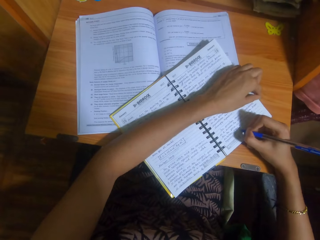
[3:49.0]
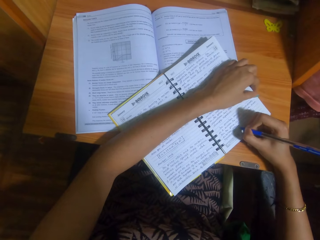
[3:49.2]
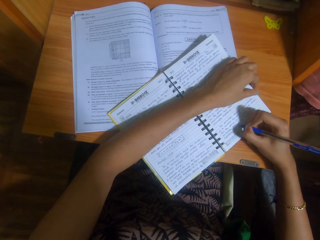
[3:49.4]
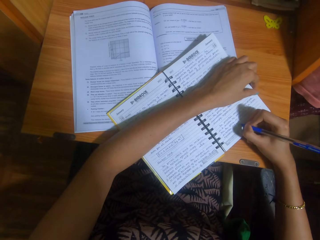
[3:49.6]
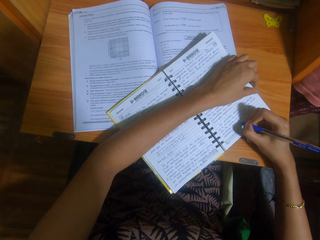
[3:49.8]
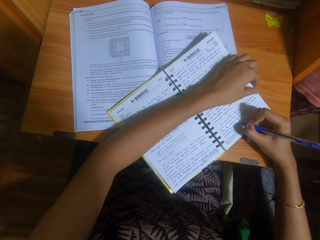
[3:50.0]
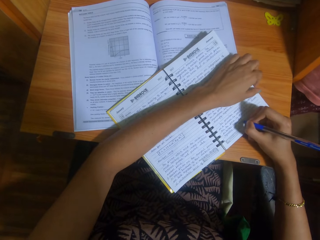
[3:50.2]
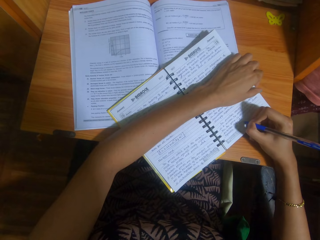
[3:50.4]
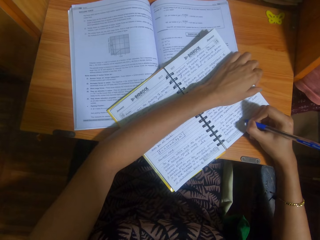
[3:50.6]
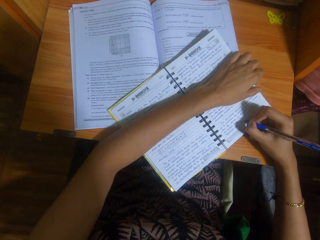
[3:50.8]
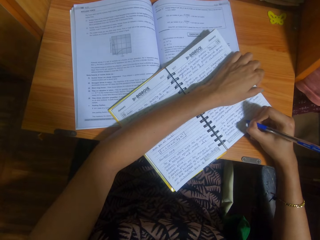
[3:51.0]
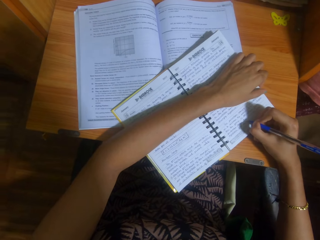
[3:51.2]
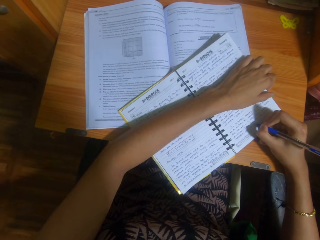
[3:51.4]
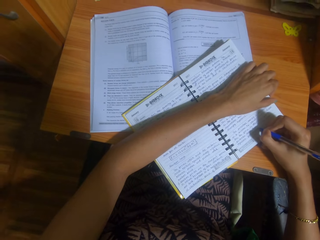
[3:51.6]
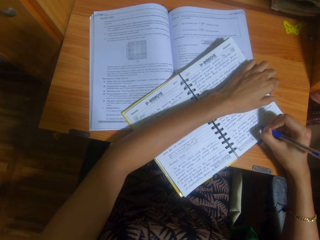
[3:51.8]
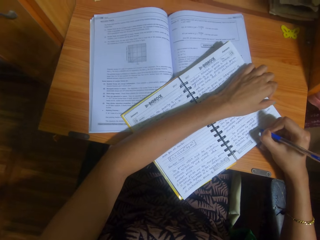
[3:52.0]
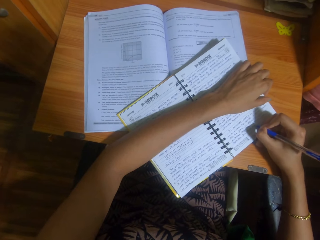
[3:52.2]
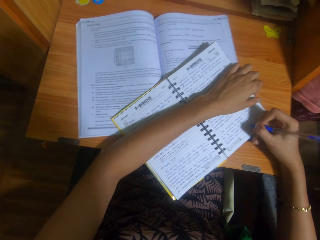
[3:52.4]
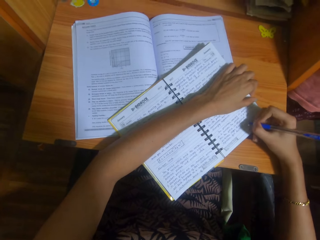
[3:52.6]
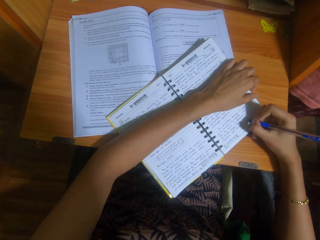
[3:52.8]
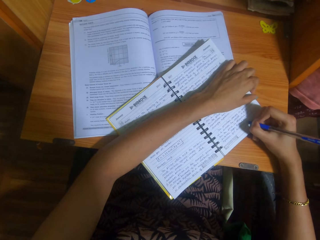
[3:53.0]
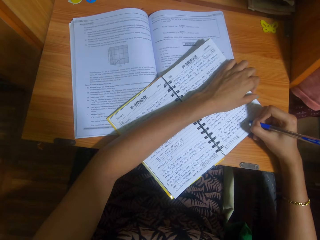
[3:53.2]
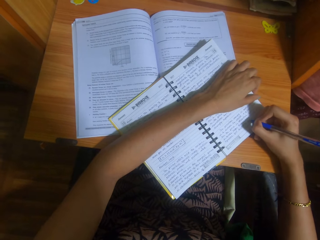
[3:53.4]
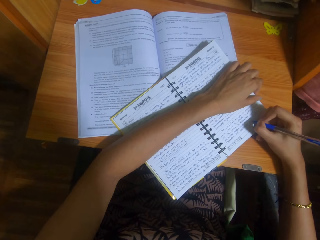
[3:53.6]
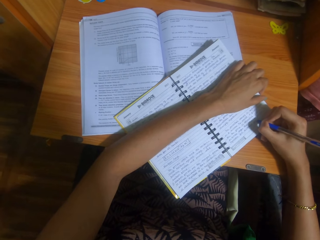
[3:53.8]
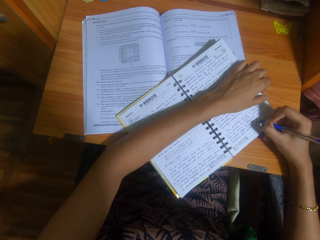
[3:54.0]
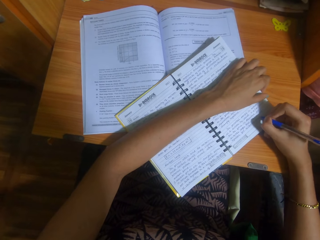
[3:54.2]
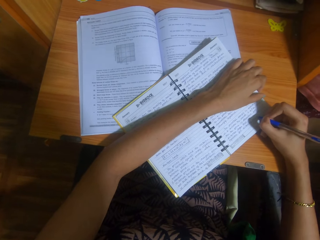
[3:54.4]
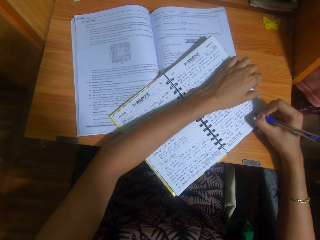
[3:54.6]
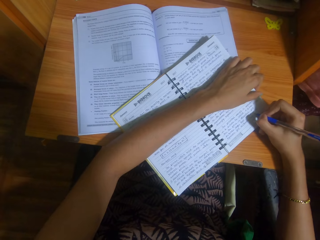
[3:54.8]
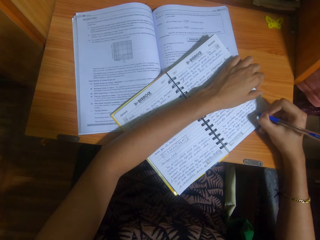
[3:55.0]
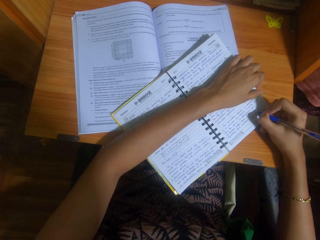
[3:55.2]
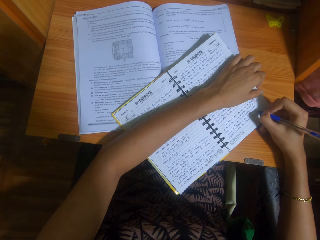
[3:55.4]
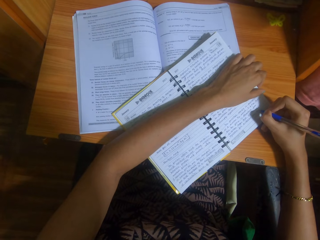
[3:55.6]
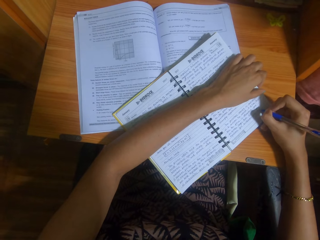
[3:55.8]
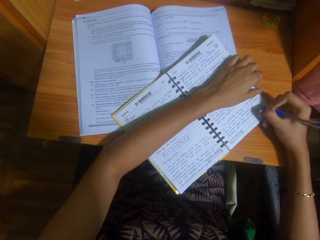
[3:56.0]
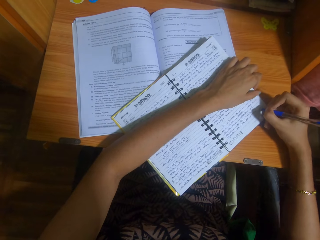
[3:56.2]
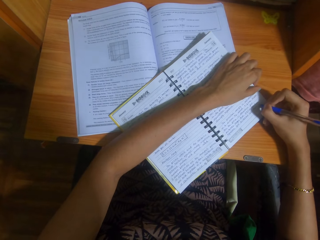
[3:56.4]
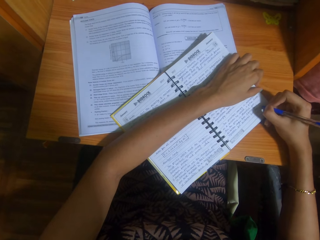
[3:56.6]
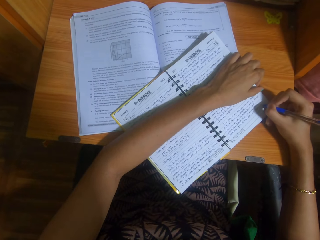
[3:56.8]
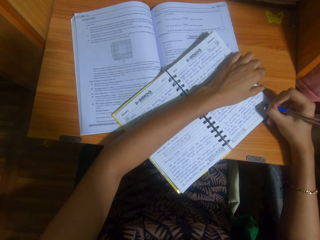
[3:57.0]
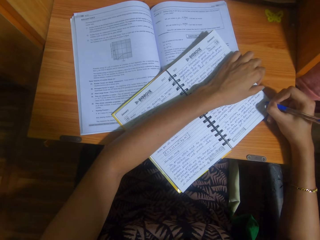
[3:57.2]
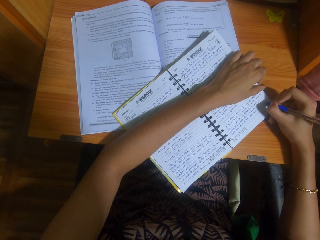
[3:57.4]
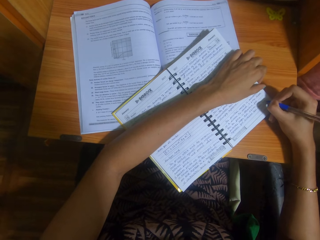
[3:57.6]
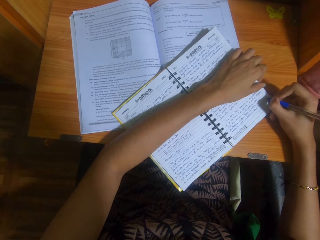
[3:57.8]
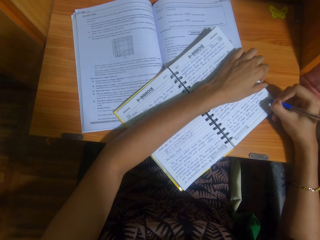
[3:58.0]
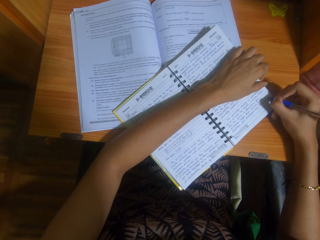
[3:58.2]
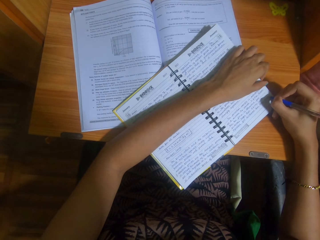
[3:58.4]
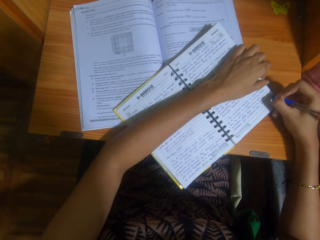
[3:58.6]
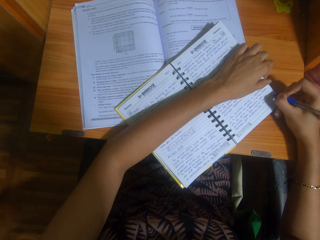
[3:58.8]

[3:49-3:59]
A woman talks to the camera wearer. The camera wearer talks to the woman. The woman talks to the camera wearer.

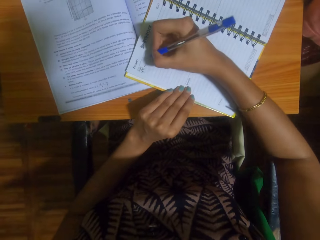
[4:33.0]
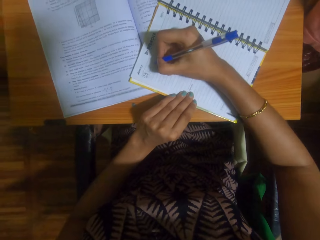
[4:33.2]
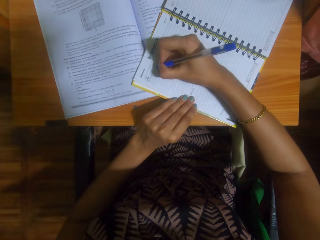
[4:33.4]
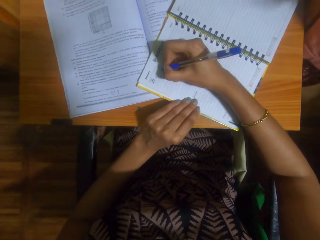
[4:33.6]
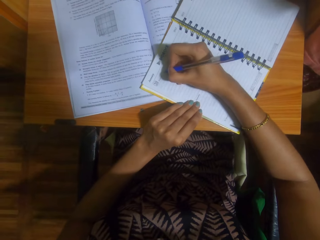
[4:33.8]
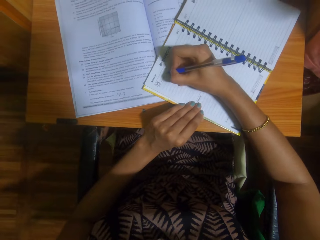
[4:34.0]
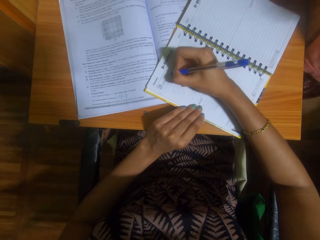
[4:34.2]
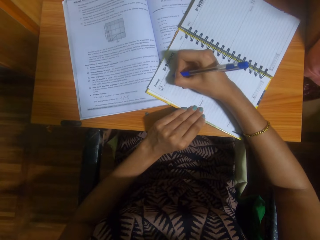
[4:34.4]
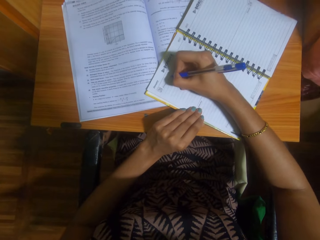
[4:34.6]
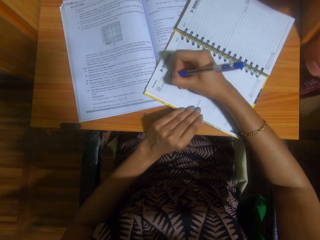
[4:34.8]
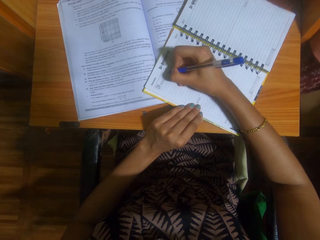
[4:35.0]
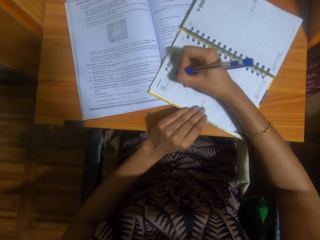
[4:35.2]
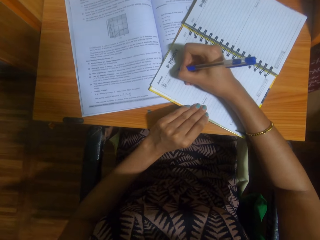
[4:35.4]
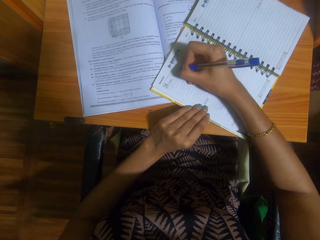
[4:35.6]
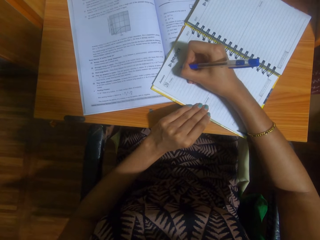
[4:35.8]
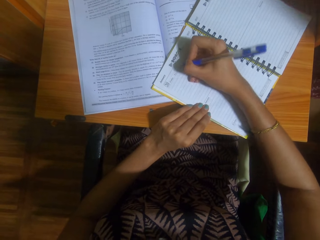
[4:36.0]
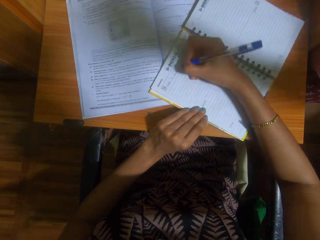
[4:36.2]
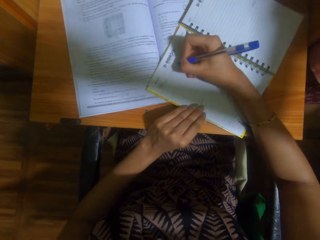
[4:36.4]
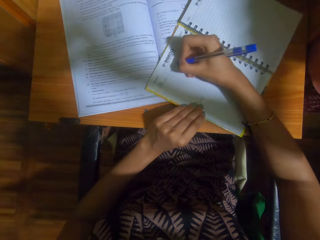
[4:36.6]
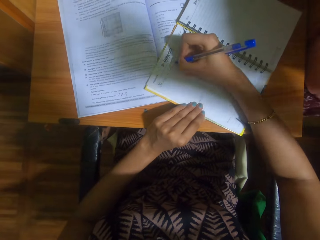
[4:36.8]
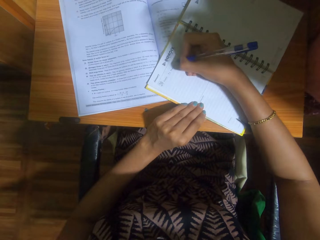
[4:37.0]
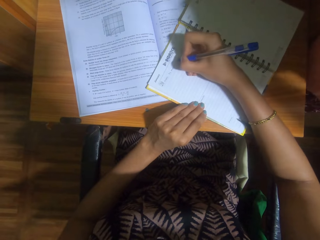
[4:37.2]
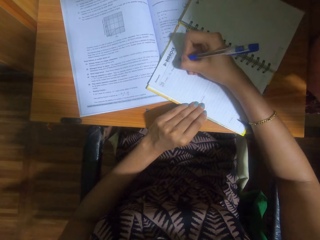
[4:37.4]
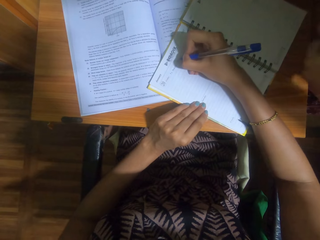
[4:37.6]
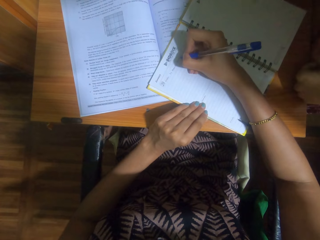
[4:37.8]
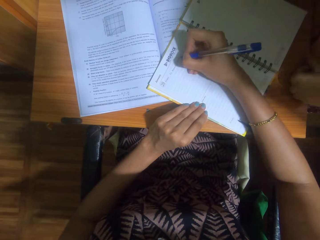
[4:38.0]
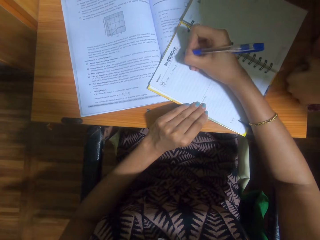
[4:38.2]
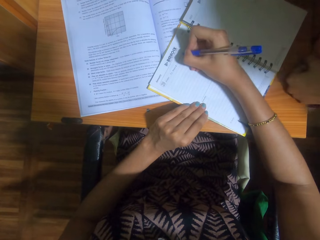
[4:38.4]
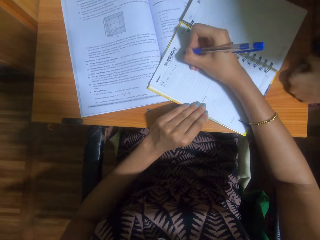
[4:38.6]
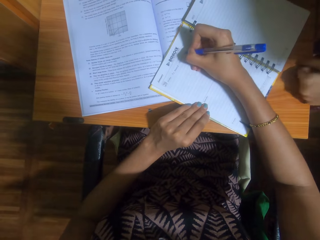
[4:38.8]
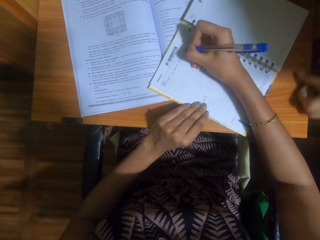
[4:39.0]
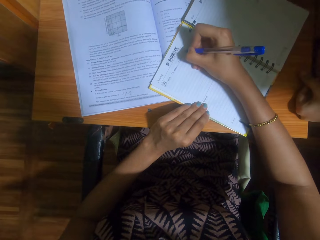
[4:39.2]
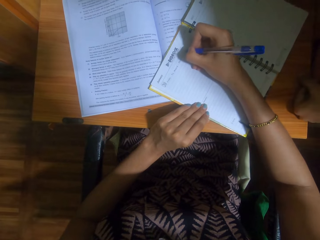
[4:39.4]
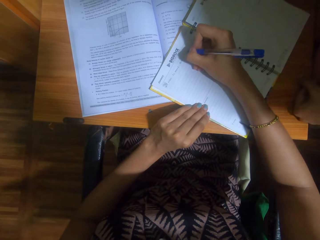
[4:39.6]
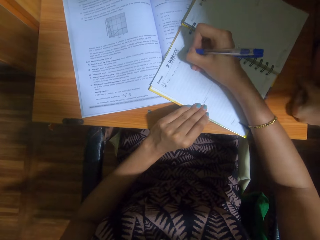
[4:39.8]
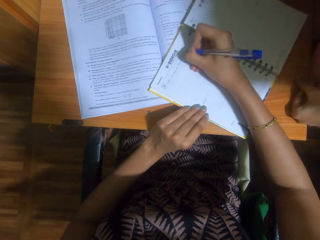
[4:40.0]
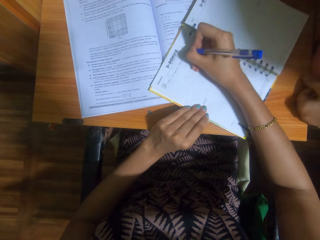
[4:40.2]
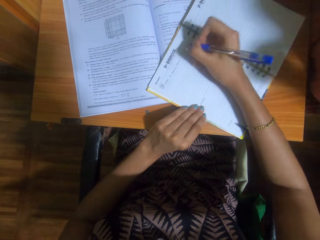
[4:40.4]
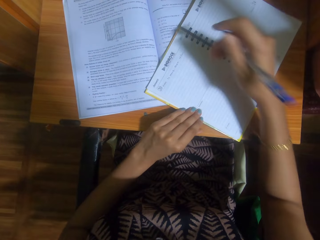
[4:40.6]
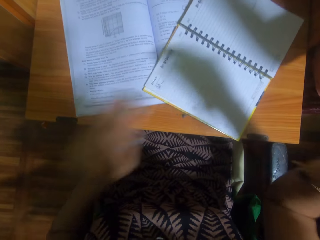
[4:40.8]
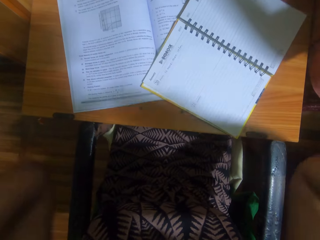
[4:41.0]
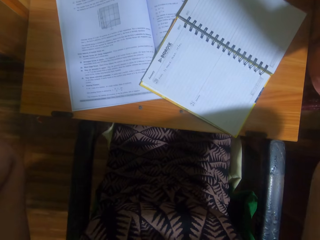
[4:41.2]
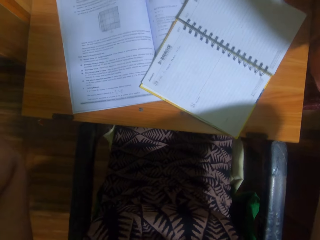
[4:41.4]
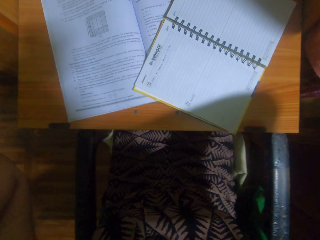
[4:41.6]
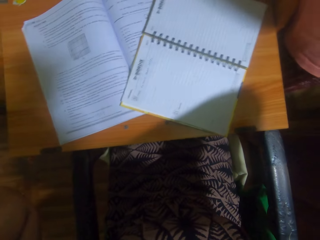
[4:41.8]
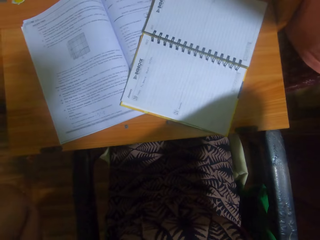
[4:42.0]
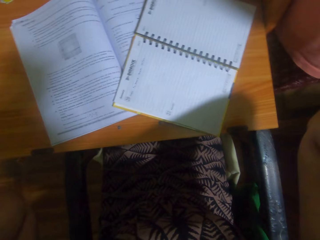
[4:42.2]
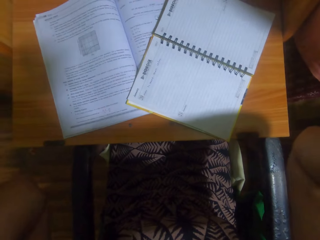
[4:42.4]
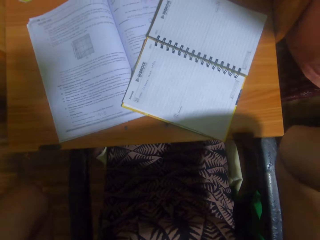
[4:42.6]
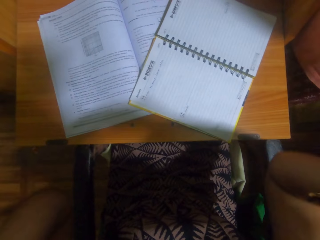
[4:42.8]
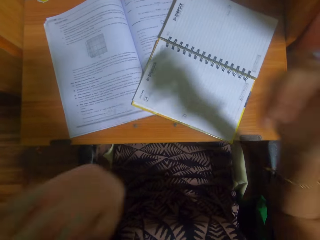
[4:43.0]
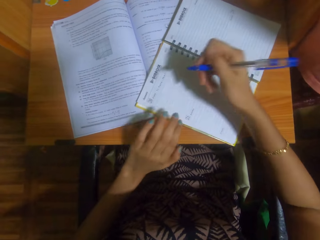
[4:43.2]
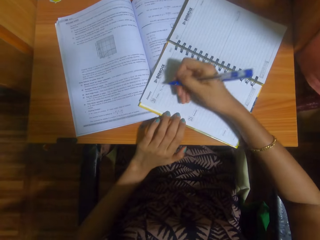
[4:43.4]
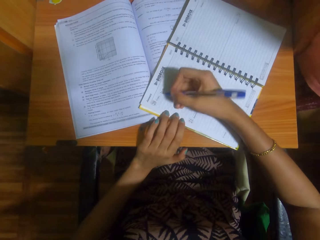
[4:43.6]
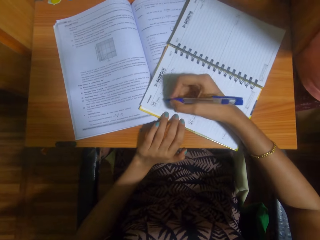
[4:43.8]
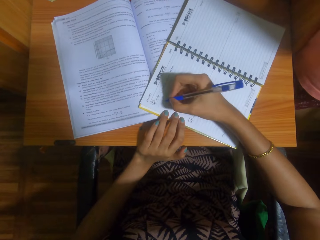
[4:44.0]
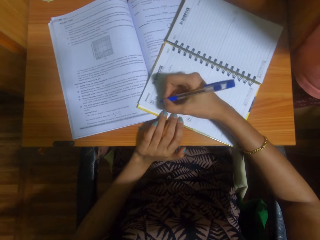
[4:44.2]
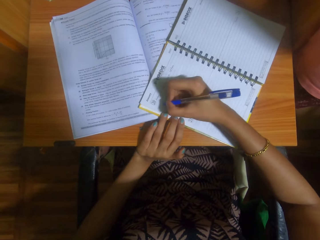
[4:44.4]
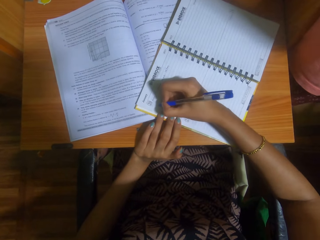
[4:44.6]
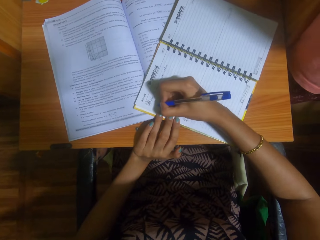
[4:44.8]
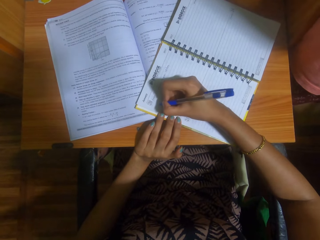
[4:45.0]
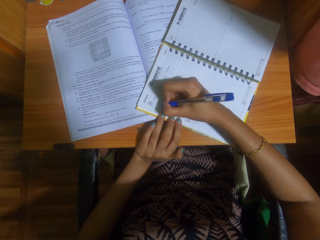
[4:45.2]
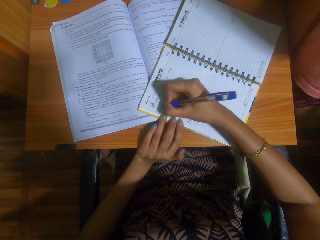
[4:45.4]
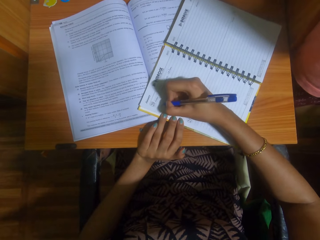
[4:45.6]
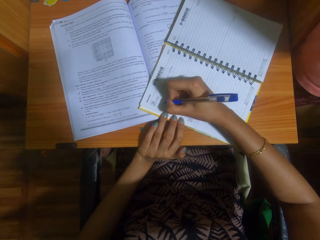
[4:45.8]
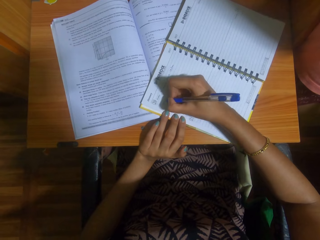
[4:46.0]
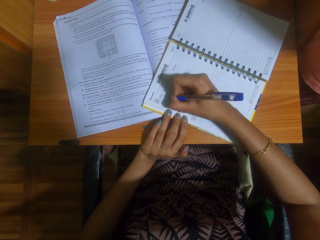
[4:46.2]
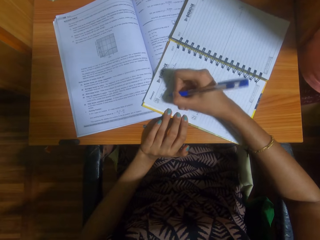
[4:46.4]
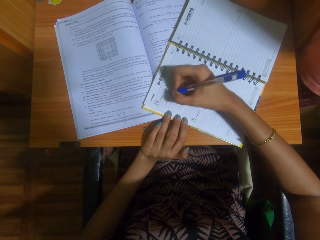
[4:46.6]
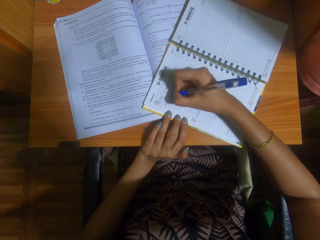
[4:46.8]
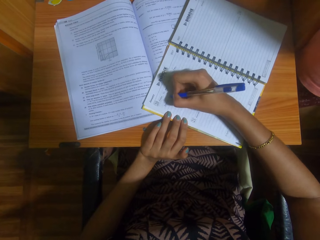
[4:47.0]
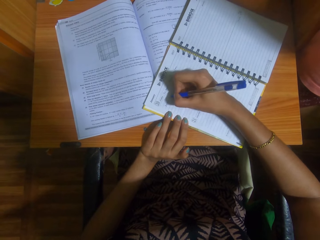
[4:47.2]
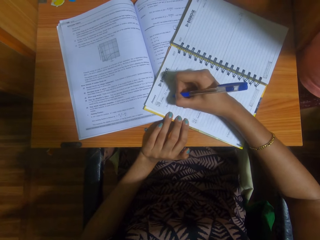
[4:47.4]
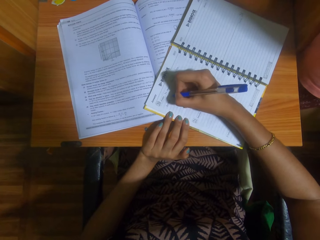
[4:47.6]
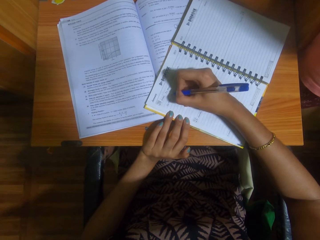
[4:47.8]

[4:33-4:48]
The camera wearer writes on the book. They talk to a woman. They raise the hands and adjust the camera. They talk to the woman. They place a hand on the book and write on the book. A child talks with the camera wearer. The camera wearer writes on the notebook with a pen.
